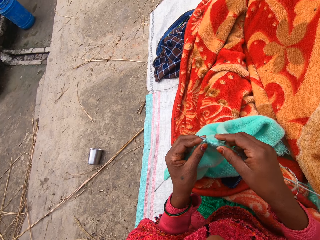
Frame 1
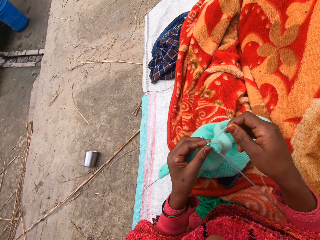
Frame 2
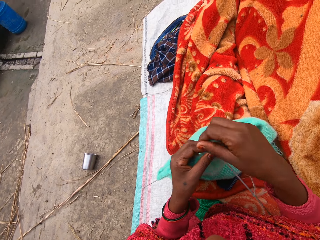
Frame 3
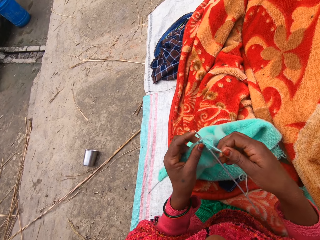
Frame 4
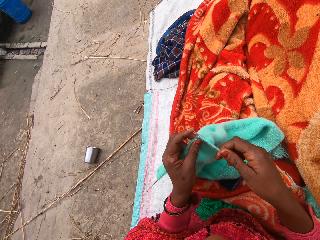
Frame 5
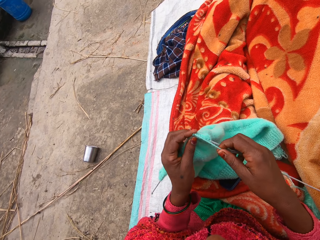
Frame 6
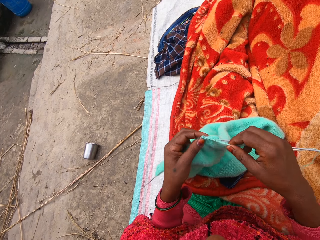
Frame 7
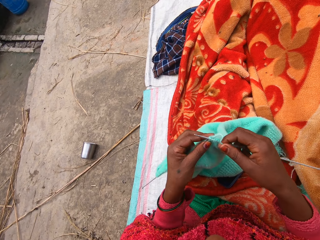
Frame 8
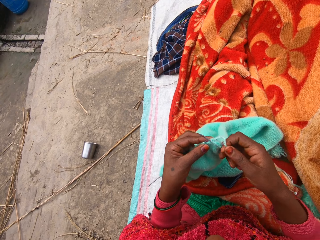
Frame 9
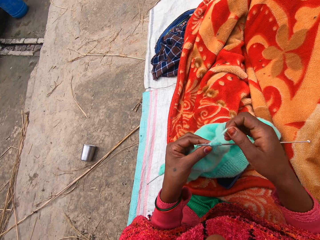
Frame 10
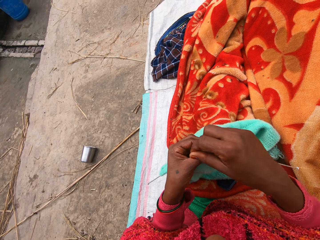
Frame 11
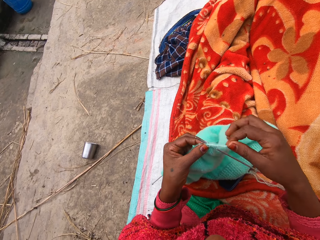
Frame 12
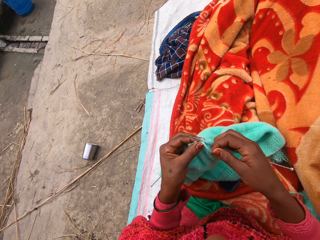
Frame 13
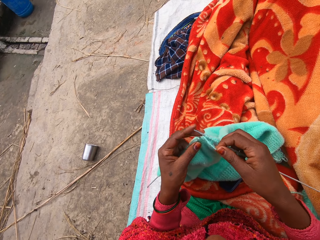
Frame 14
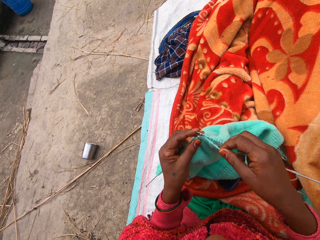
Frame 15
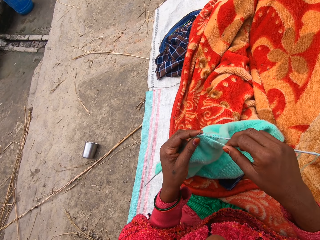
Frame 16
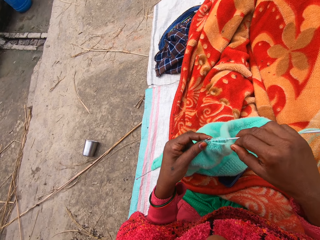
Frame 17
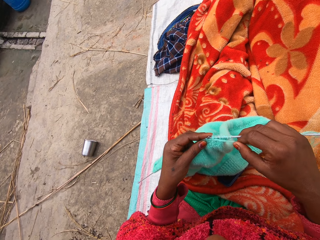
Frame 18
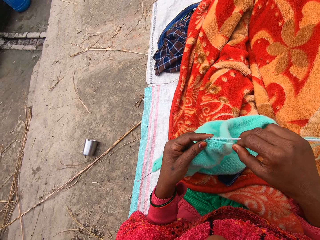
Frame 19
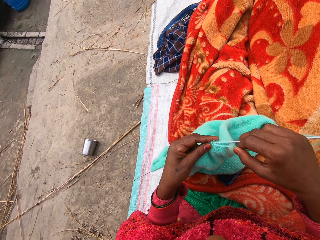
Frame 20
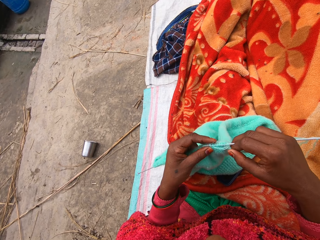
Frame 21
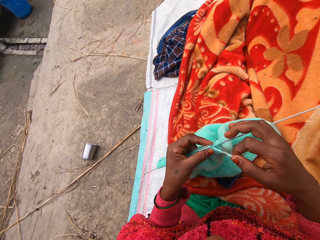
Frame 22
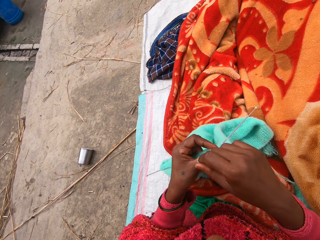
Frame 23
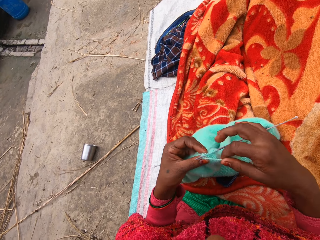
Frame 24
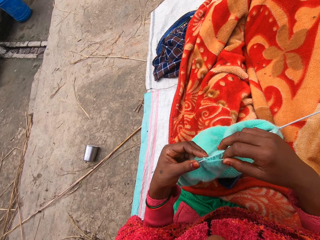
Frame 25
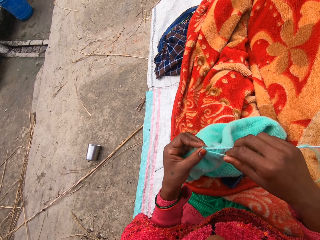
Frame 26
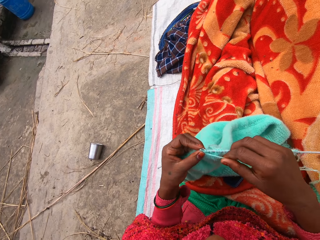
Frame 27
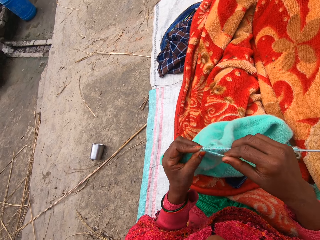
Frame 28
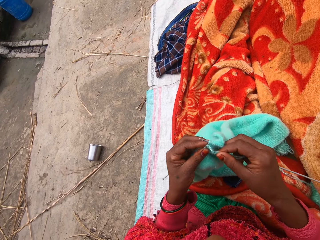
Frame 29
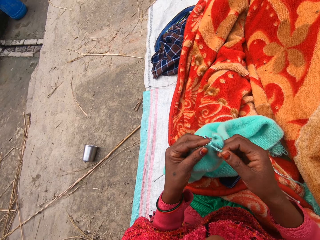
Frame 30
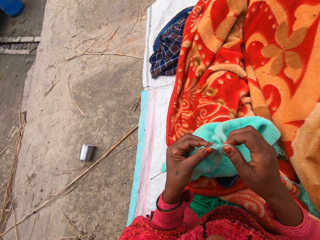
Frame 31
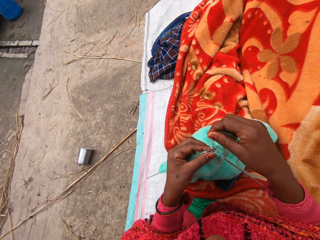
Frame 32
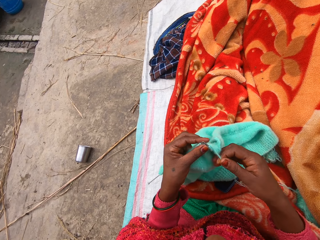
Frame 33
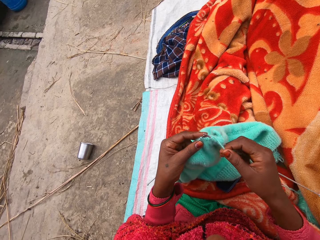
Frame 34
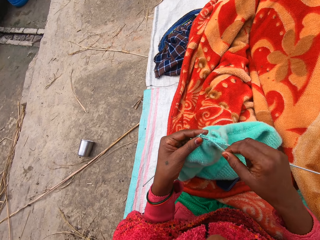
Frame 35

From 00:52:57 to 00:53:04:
The camera wearer knits material and speaks.

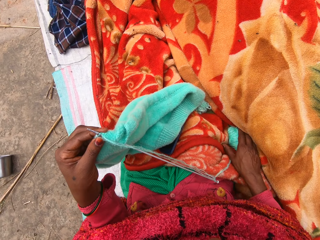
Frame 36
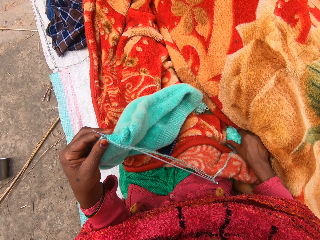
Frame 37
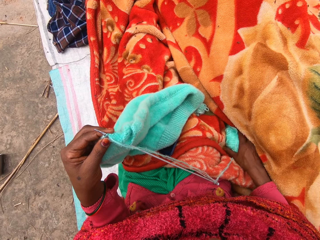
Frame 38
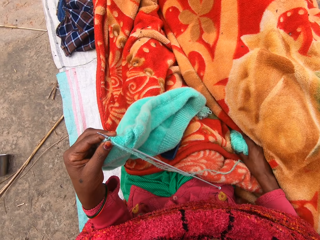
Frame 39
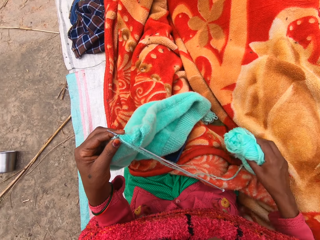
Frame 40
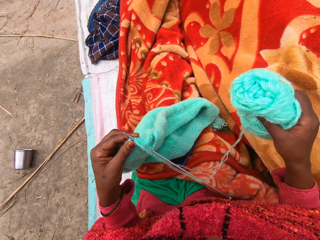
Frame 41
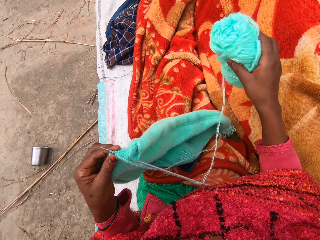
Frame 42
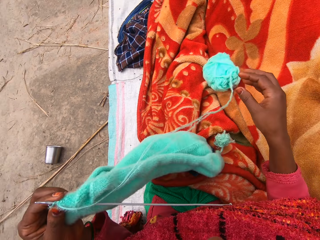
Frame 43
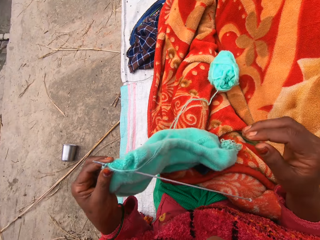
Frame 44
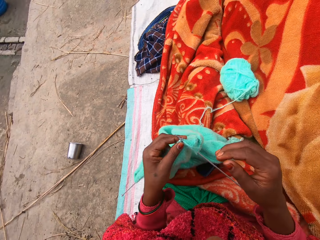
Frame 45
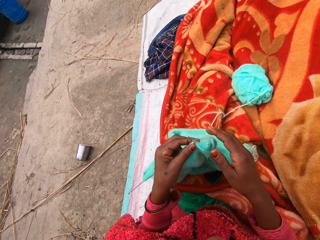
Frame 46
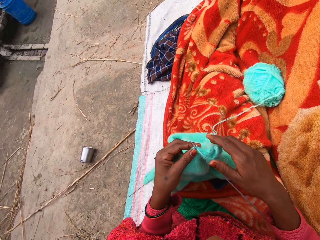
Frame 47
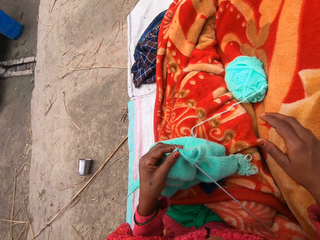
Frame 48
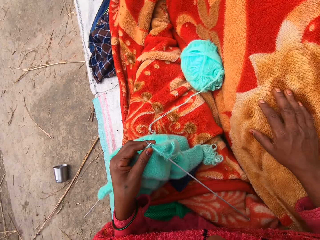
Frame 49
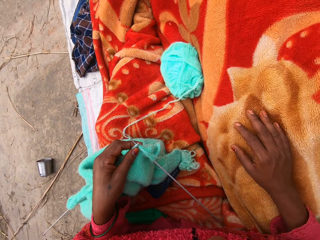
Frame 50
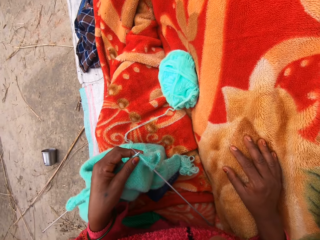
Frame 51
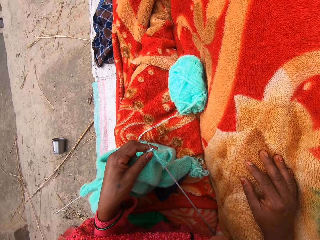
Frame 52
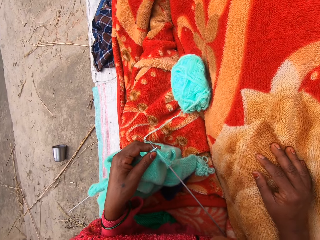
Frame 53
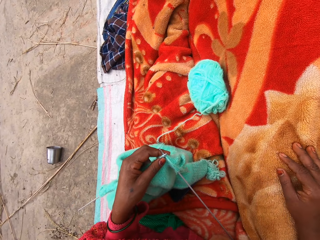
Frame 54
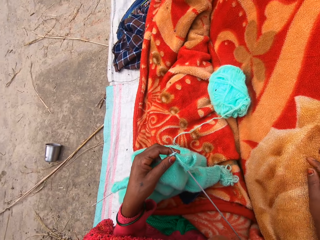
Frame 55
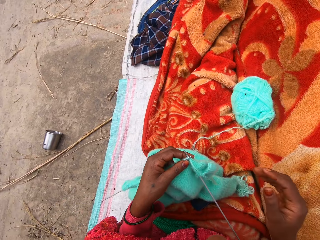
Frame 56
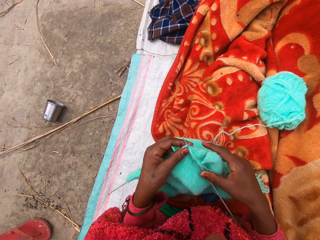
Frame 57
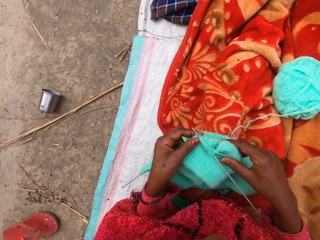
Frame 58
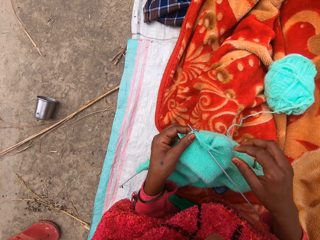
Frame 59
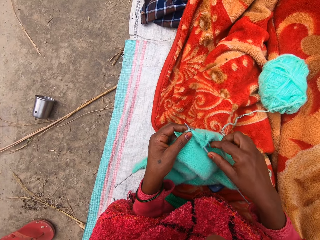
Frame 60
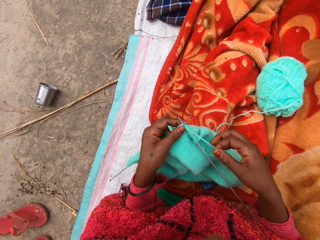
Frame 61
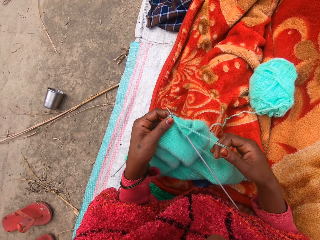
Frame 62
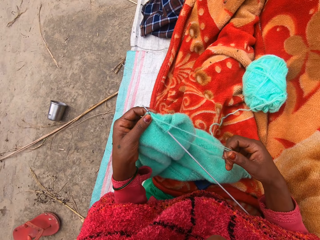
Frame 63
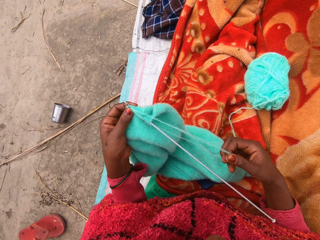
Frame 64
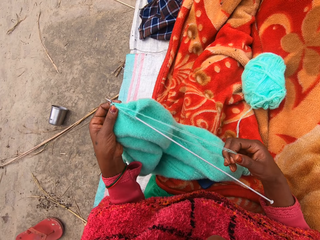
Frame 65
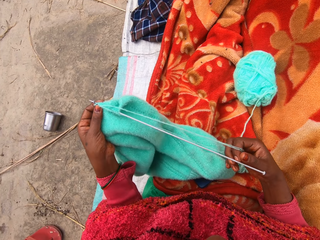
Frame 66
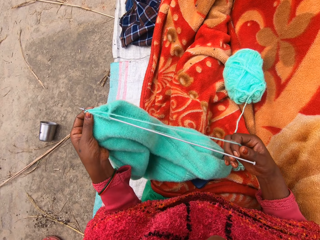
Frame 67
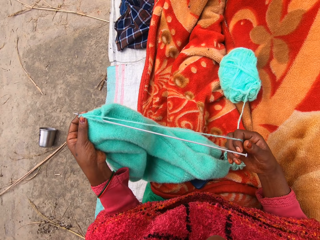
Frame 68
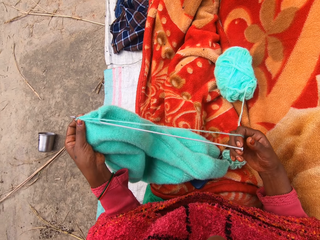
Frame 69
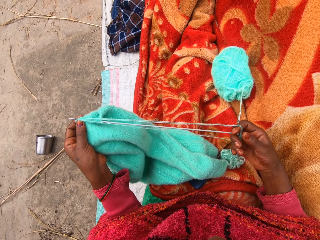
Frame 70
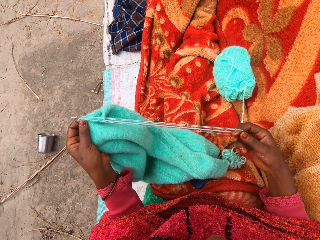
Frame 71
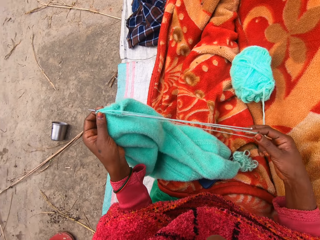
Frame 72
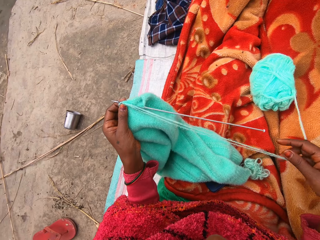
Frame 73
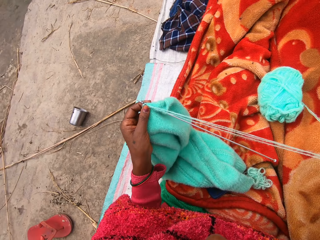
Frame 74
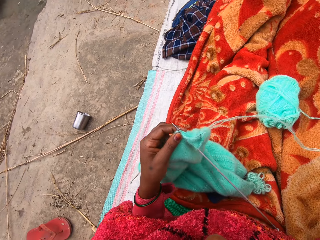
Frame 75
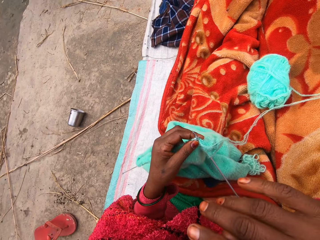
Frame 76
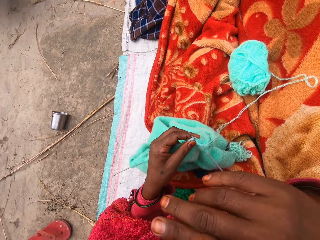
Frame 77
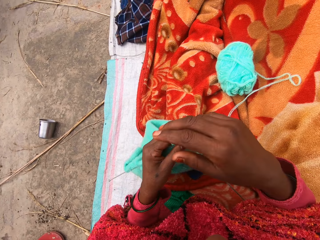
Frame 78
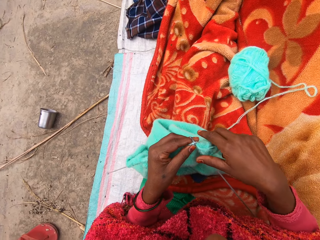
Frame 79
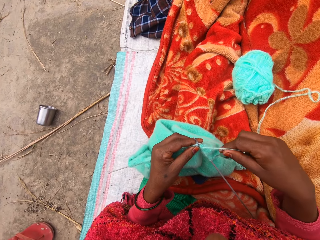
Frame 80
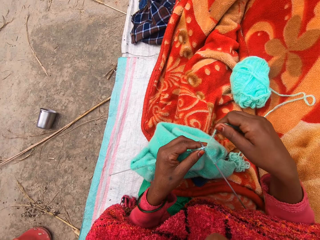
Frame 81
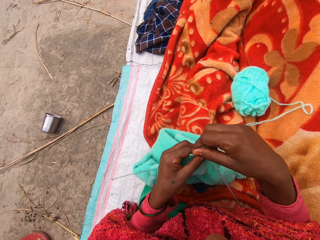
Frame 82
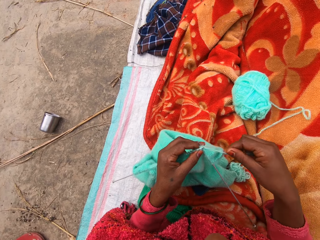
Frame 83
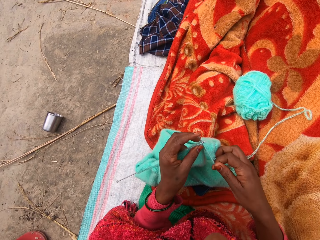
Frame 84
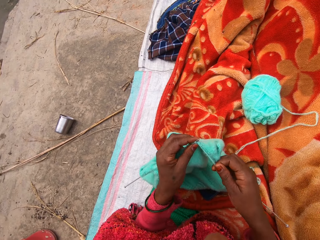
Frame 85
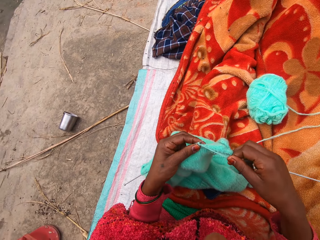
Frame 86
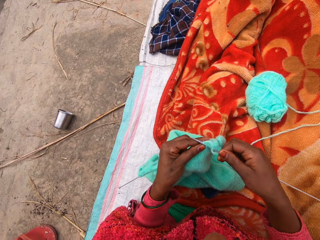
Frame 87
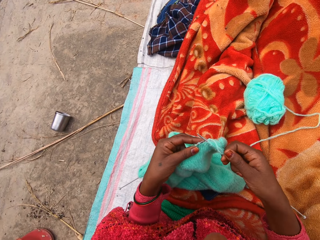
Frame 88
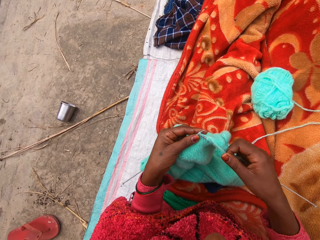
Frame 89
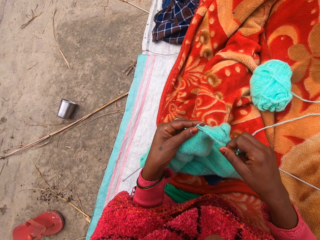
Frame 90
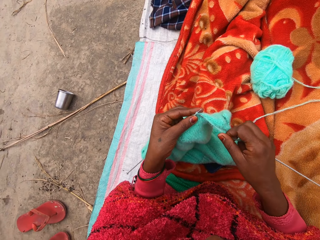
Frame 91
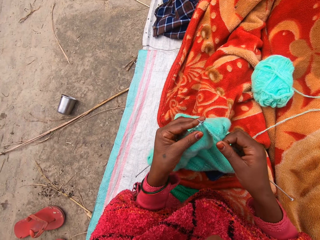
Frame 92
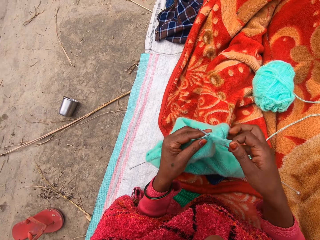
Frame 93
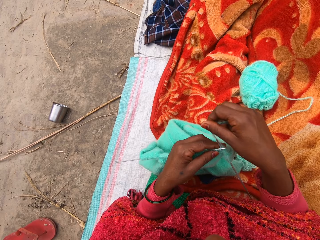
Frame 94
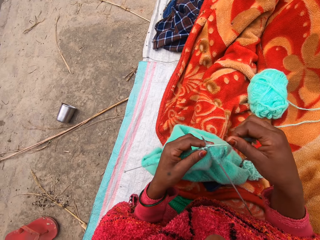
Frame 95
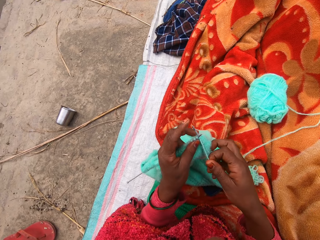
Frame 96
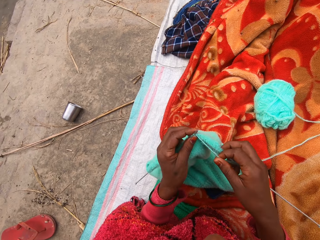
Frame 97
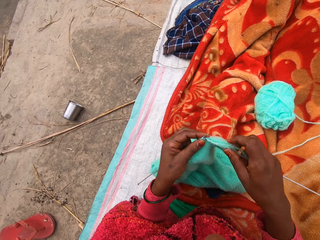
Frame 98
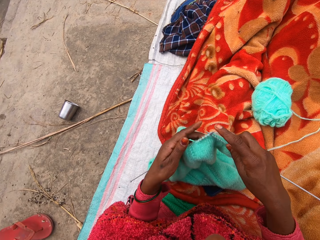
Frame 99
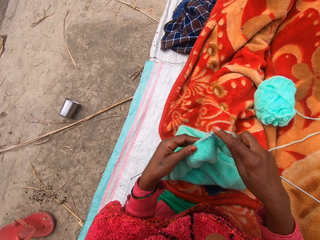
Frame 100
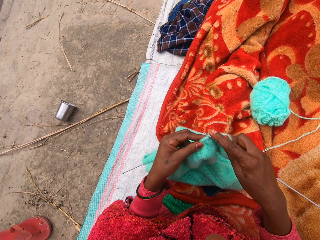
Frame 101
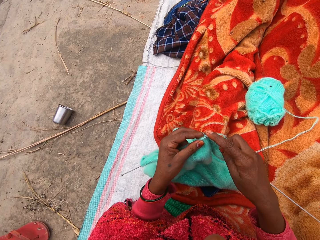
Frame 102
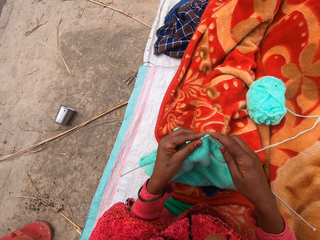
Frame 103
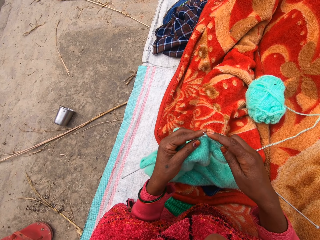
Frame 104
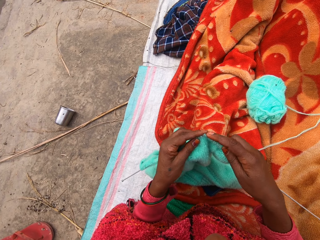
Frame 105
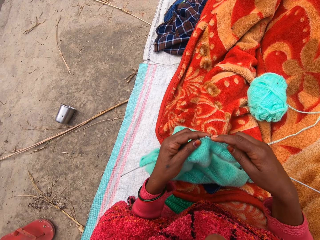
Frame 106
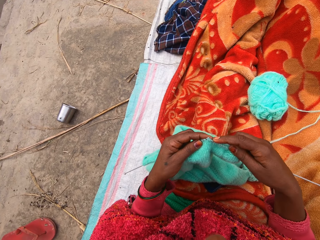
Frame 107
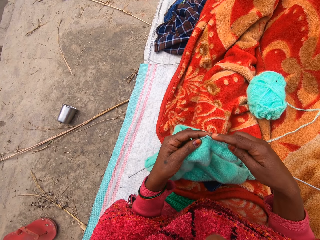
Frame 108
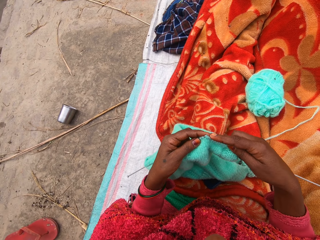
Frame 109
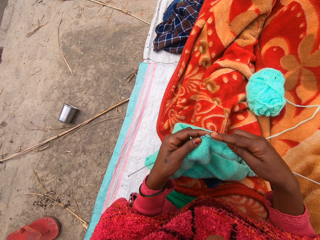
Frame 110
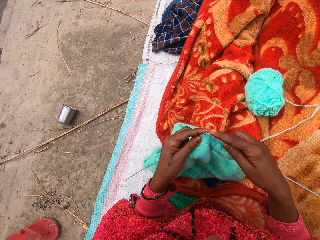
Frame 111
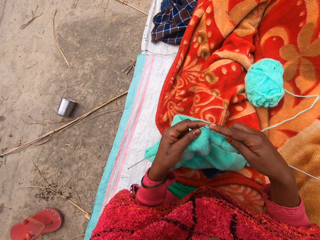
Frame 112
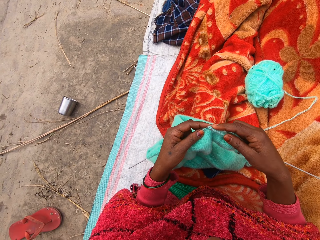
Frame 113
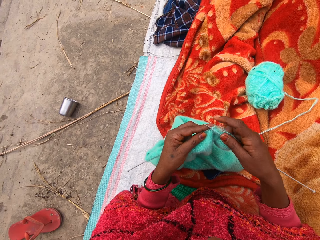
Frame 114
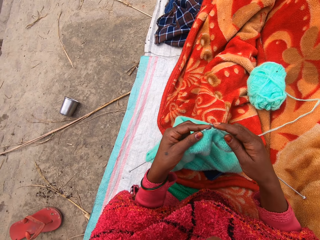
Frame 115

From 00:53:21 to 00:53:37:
The camera wearer takes the thread roll. She throws the thread roll aside. She leans on the mat. She pulls the thread. She touches her face. She knits the cloth.
